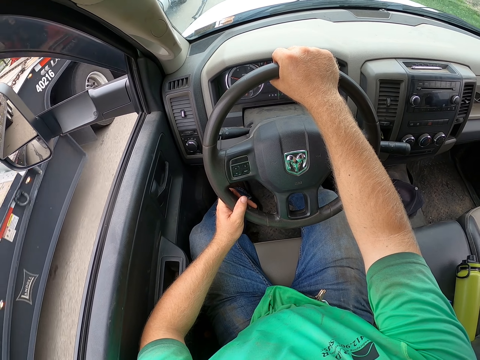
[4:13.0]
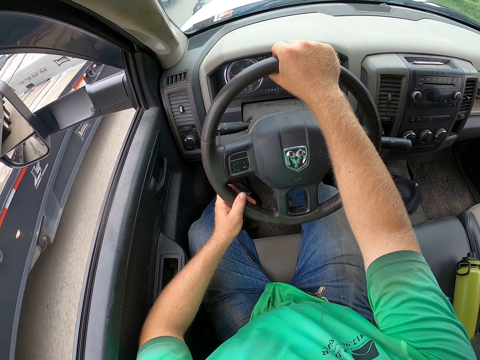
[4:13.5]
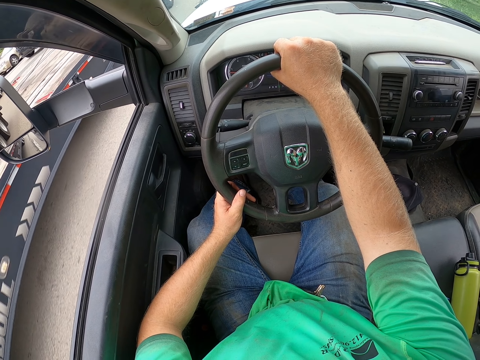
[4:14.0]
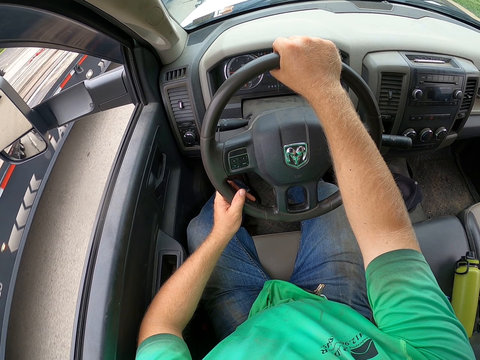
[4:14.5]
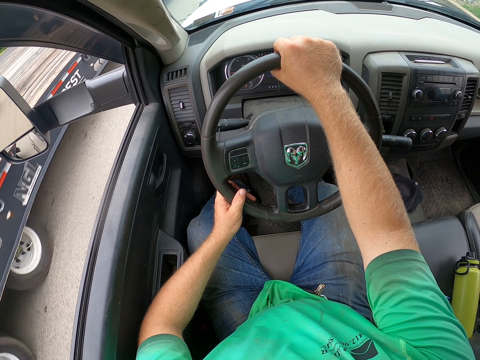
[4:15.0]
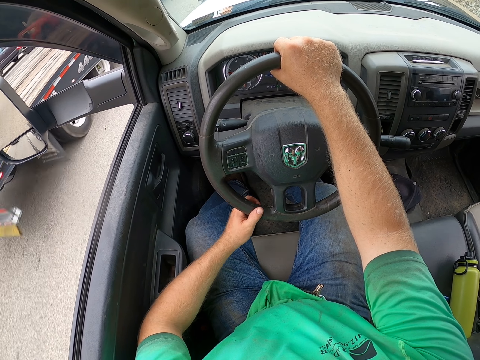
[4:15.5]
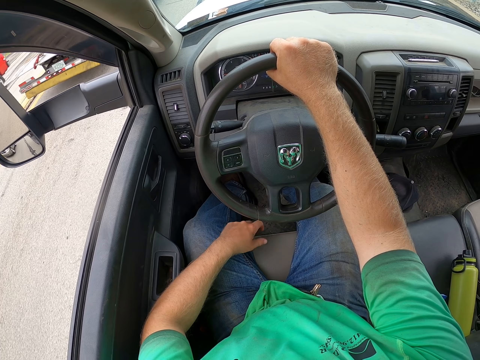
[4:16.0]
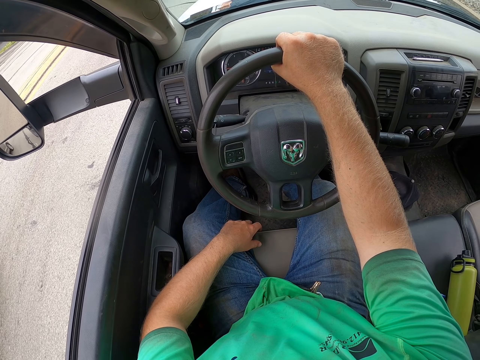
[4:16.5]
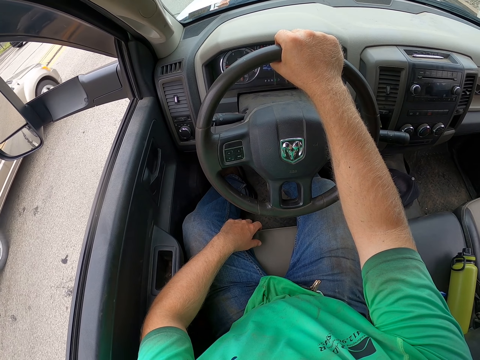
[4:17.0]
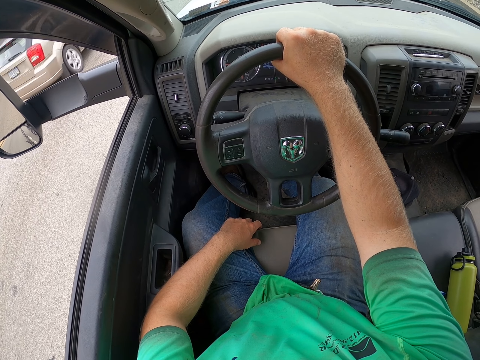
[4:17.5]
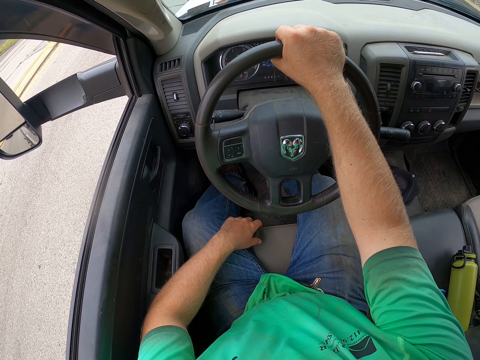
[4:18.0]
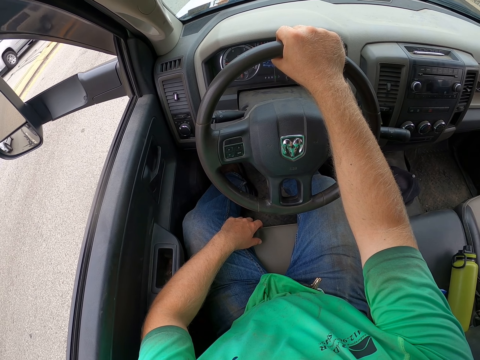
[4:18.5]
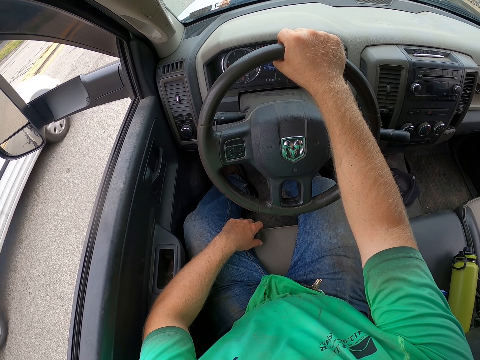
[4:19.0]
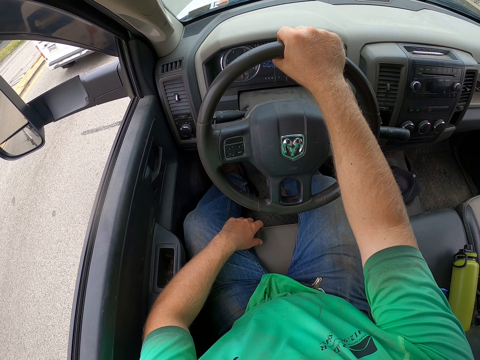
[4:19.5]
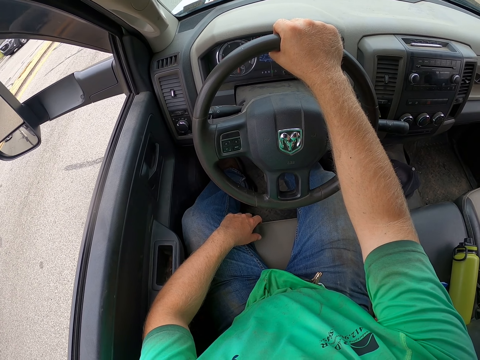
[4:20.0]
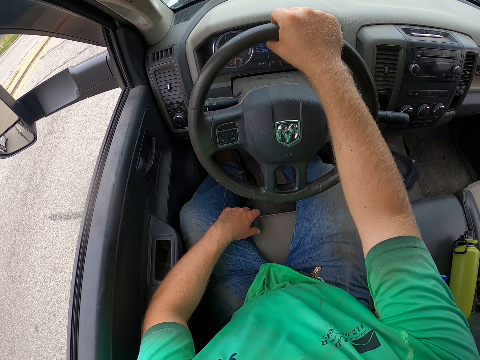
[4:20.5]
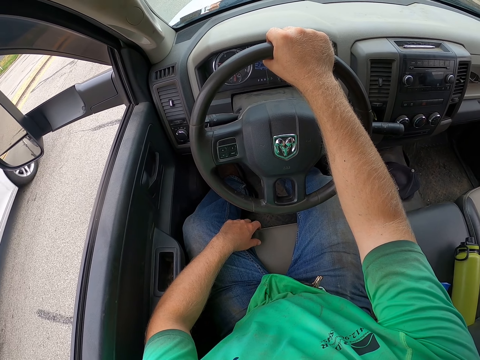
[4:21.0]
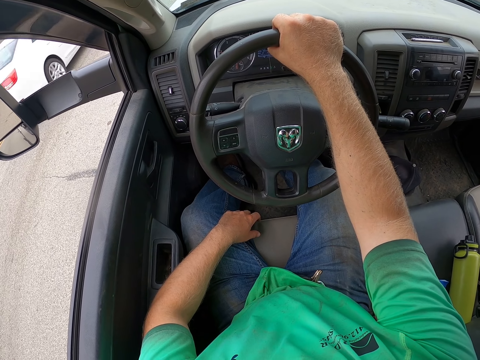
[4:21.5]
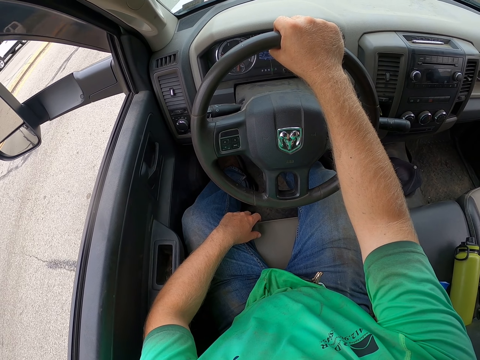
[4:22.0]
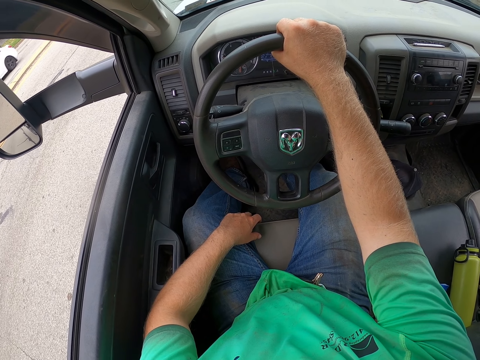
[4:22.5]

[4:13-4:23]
The camera wearer drops his left hand to his thighs. He removes the left hand from the steering.

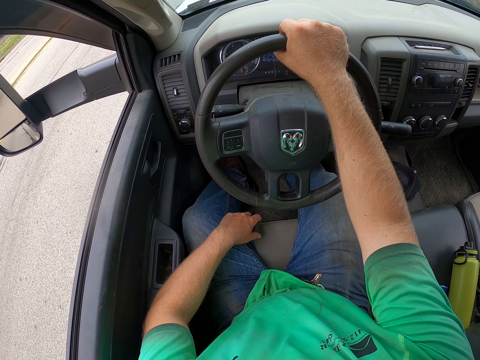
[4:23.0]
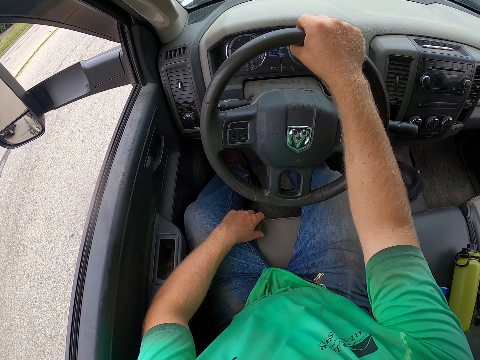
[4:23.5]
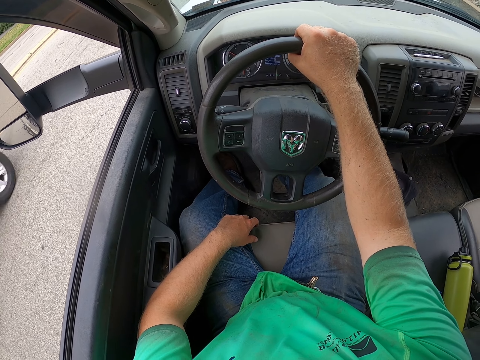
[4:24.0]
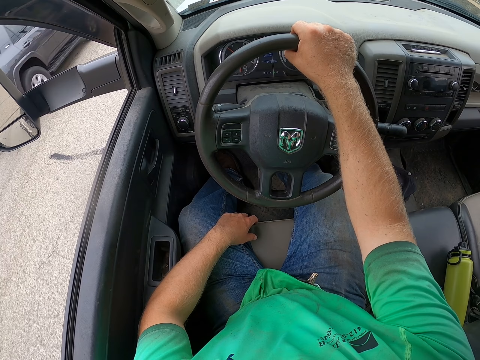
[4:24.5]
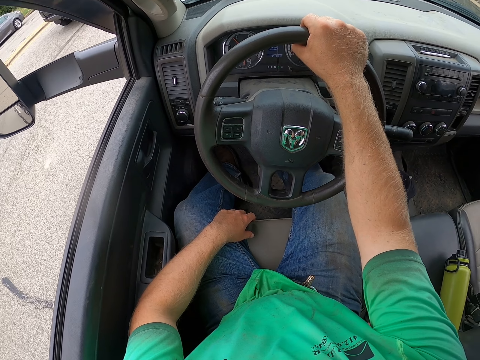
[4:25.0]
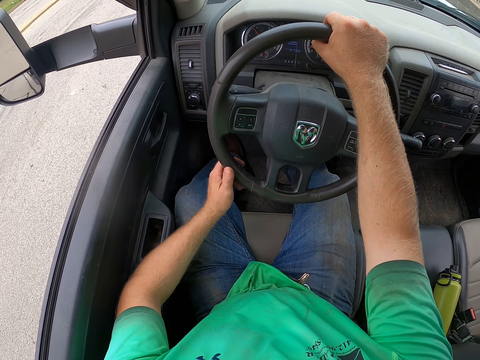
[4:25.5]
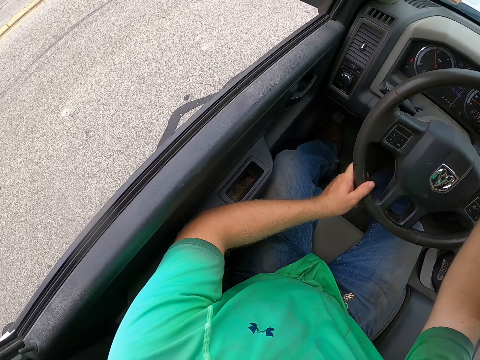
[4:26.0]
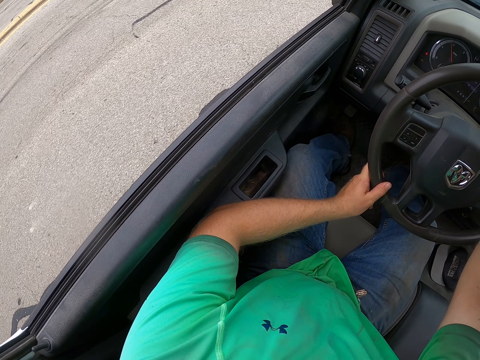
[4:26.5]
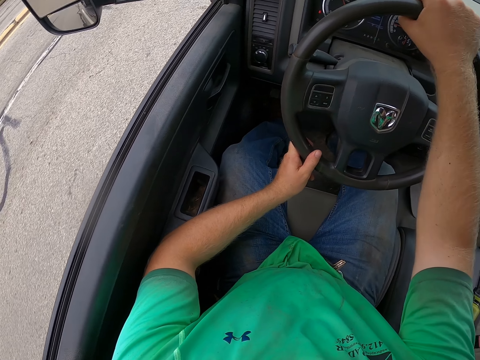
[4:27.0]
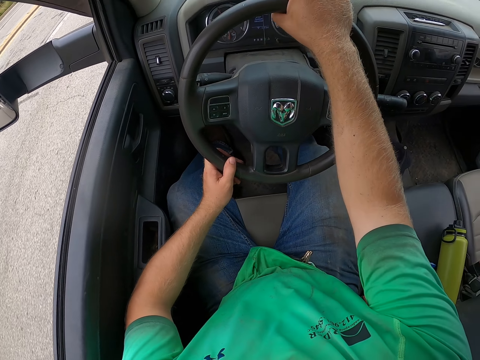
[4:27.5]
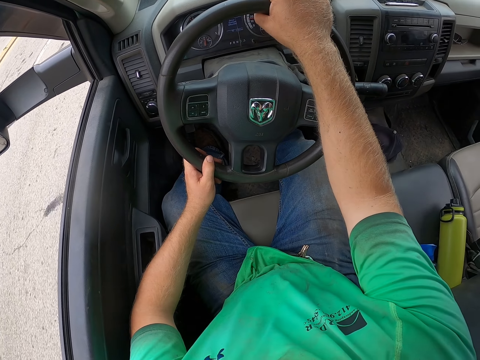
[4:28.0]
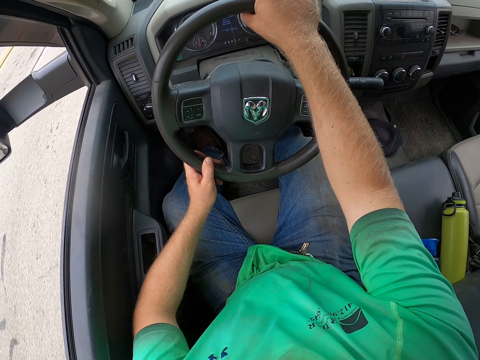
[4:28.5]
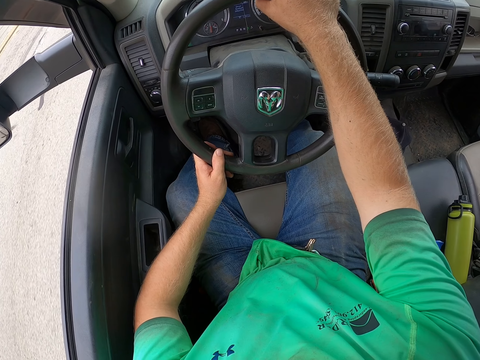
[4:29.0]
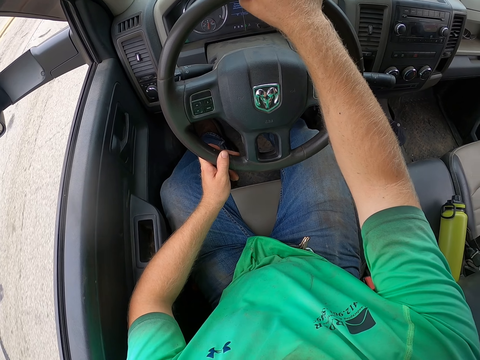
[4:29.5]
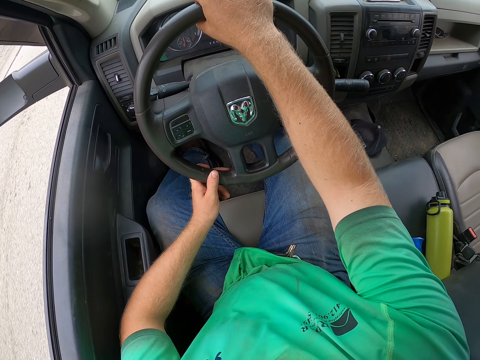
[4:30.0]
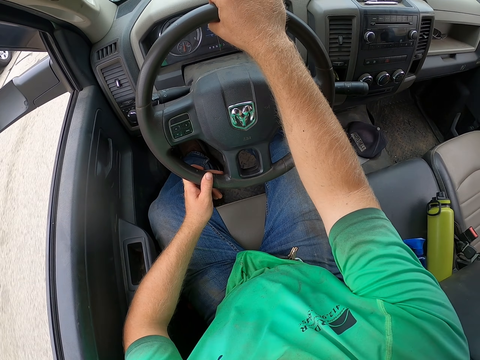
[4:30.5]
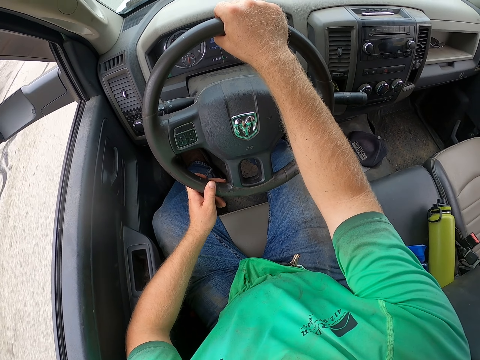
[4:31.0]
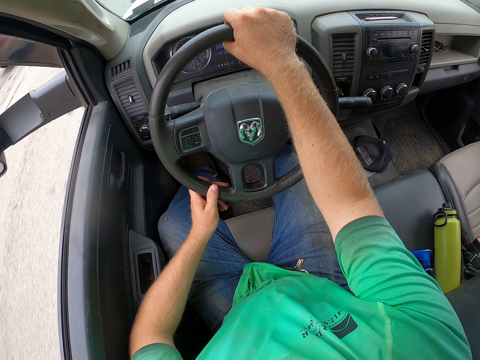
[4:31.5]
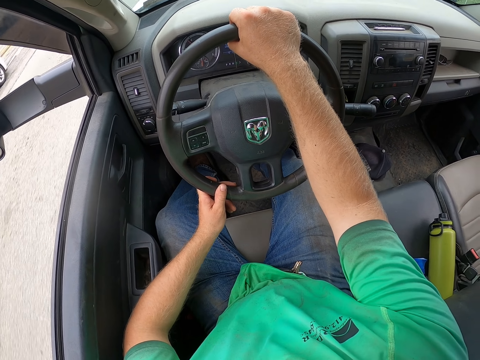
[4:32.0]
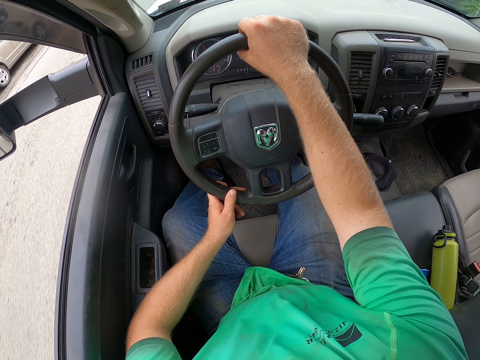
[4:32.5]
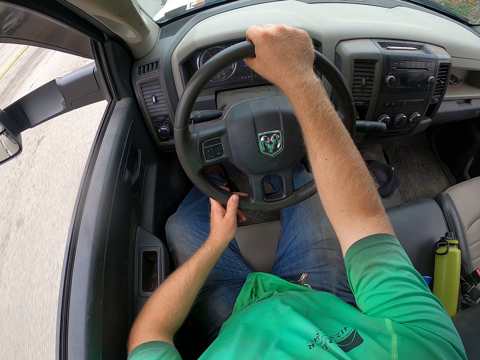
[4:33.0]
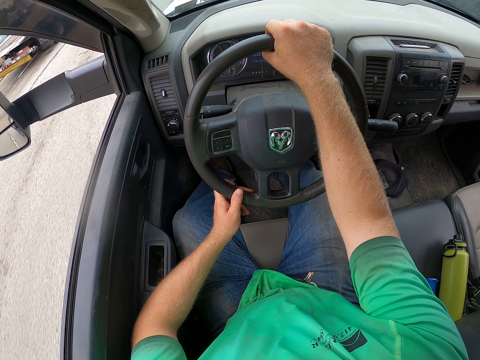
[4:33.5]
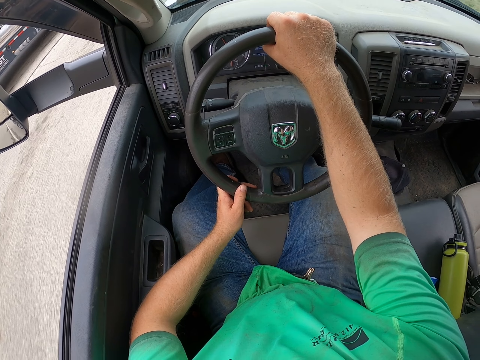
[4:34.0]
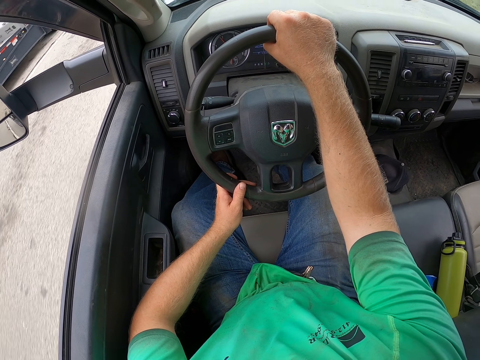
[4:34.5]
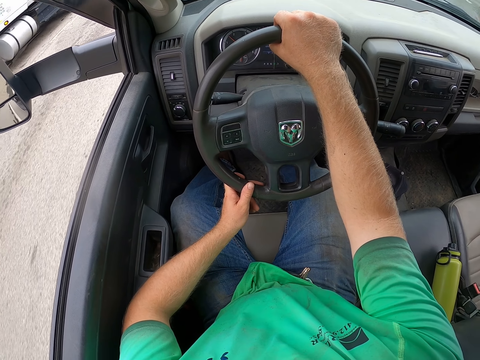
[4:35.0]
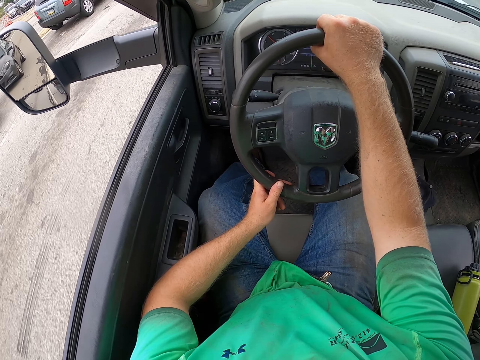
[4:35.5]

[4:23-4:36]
The camera wearer holds the steering wheel of the car with both hands. They drive the car on the road.

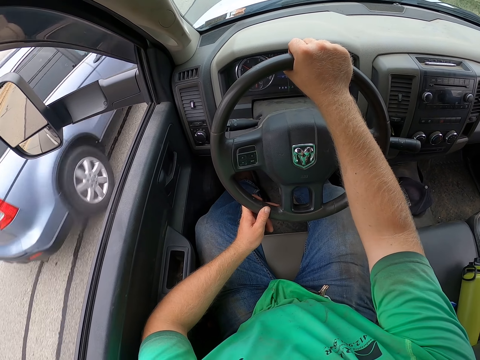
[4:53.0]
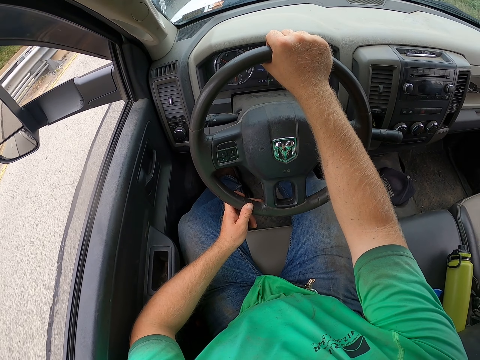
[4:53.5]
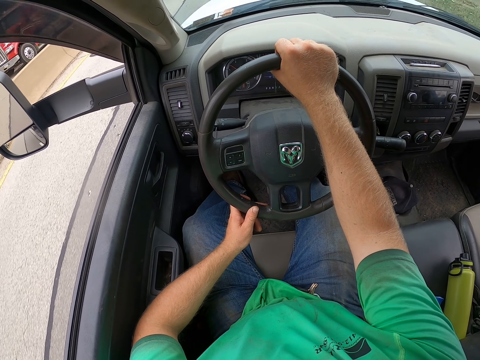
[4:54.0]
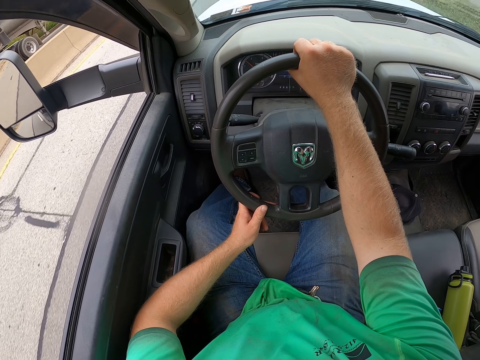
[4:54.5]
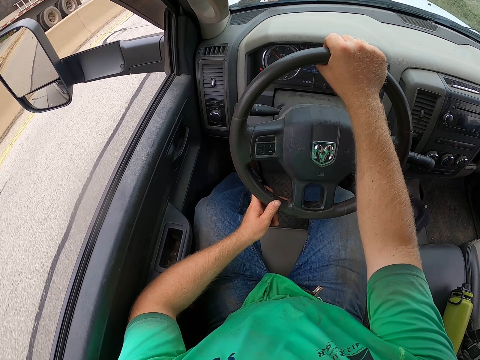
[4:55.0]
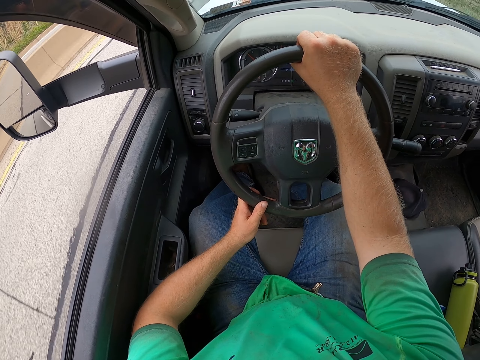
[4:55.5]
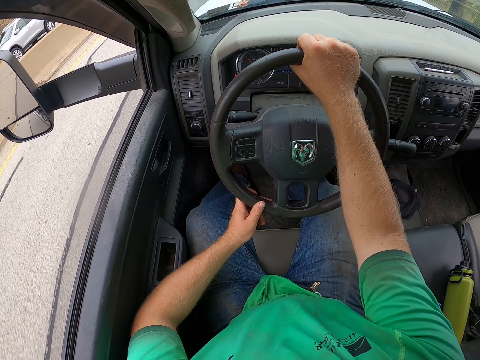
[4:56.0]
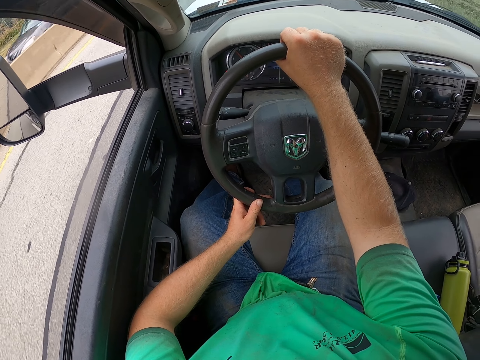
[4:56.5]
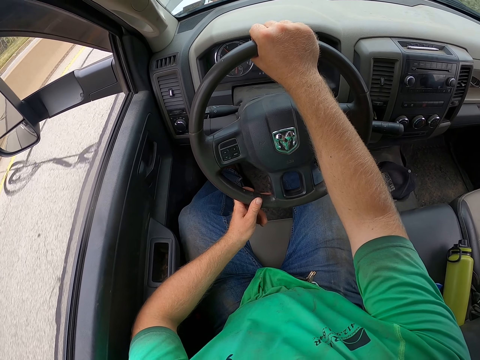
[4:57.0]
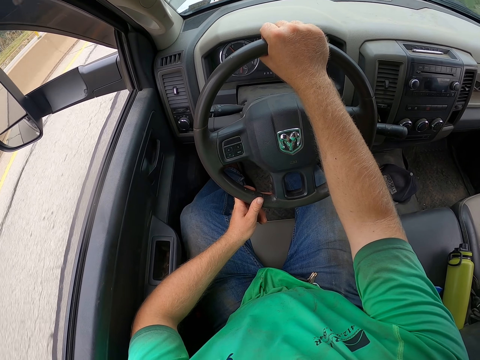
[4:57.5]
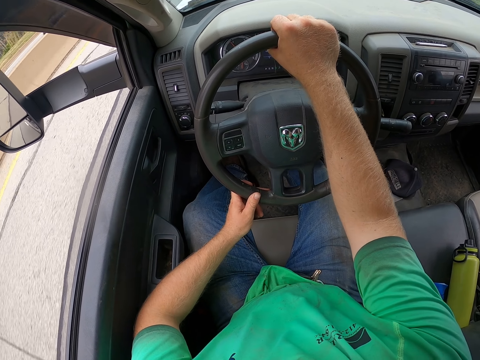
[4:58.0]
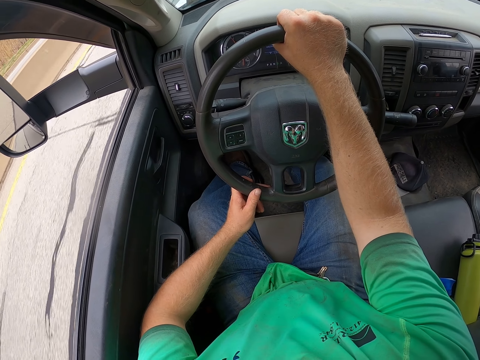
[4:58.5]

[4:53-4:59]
The camera wearer looks at the road. They drive the car.
